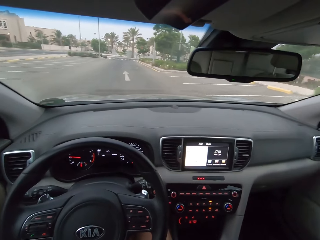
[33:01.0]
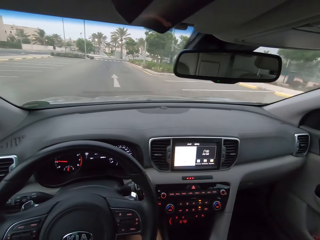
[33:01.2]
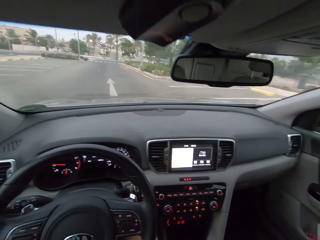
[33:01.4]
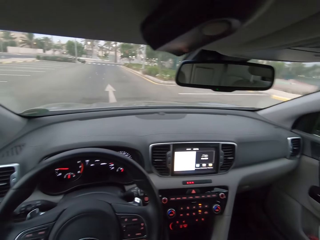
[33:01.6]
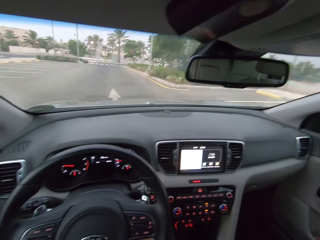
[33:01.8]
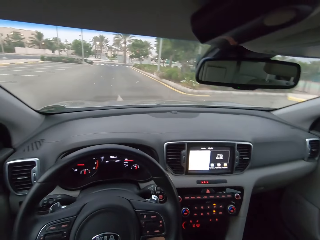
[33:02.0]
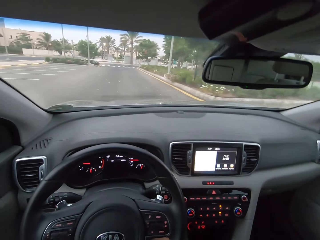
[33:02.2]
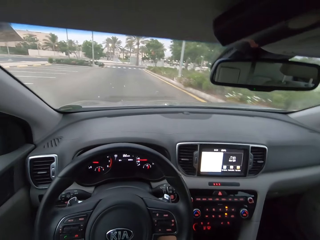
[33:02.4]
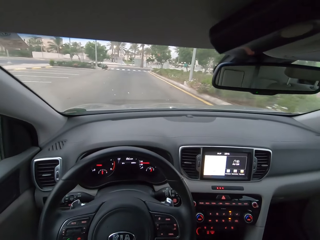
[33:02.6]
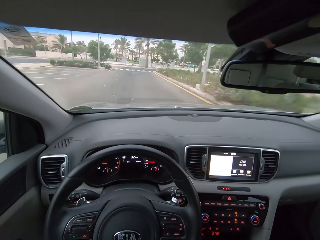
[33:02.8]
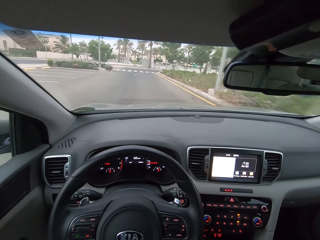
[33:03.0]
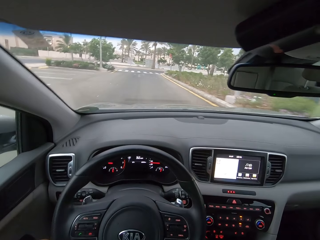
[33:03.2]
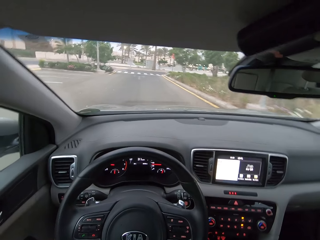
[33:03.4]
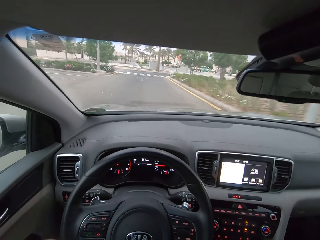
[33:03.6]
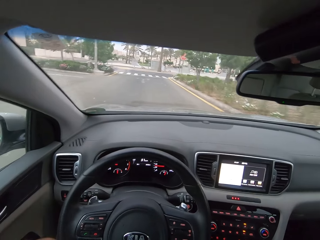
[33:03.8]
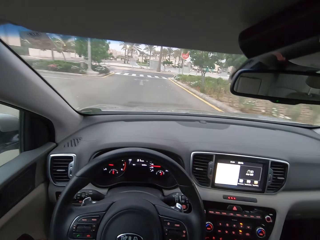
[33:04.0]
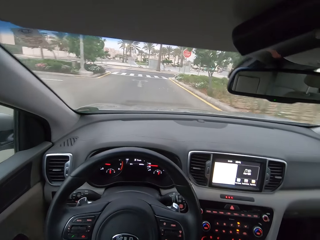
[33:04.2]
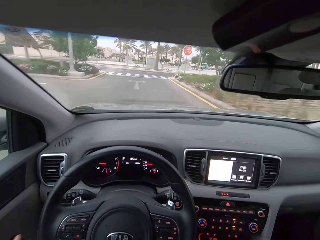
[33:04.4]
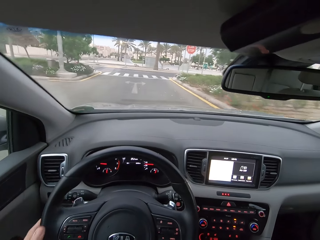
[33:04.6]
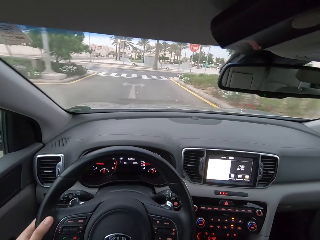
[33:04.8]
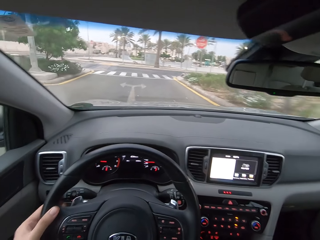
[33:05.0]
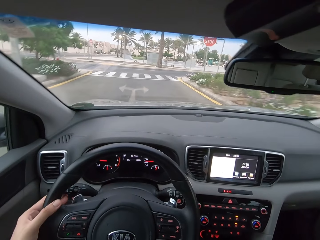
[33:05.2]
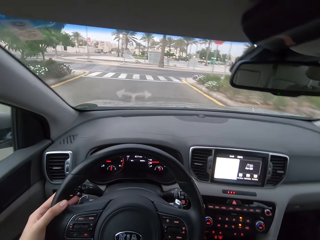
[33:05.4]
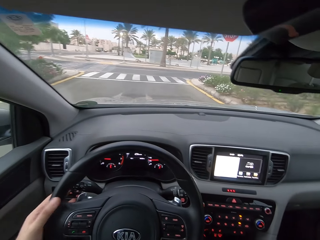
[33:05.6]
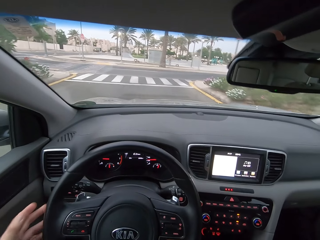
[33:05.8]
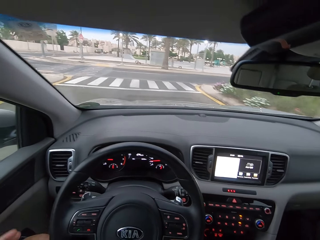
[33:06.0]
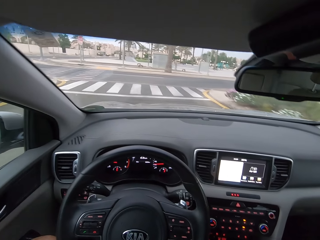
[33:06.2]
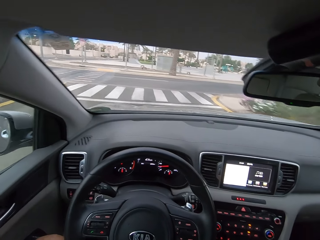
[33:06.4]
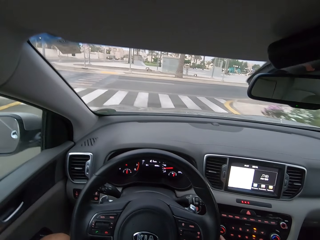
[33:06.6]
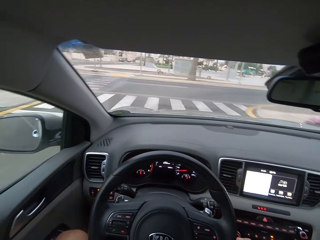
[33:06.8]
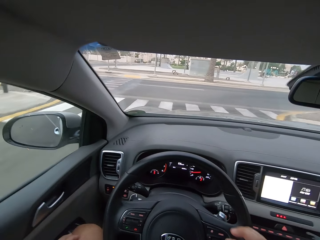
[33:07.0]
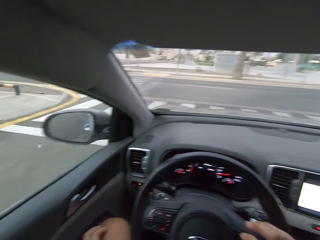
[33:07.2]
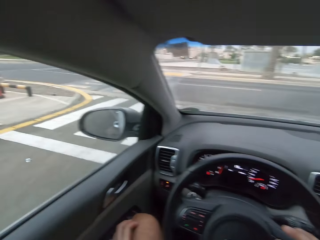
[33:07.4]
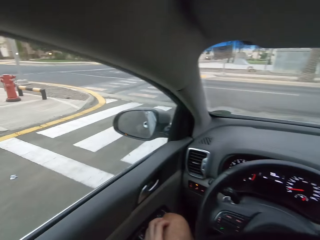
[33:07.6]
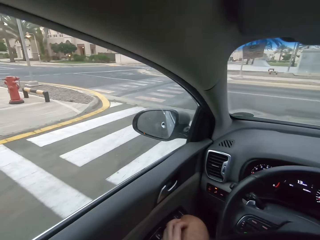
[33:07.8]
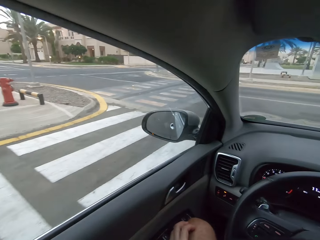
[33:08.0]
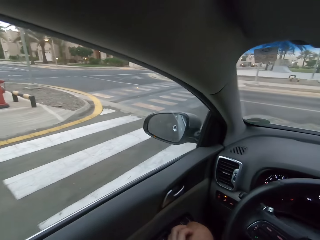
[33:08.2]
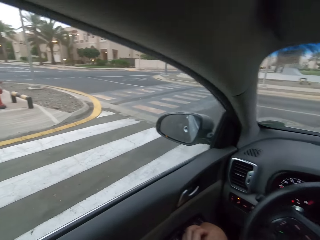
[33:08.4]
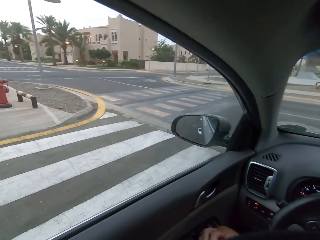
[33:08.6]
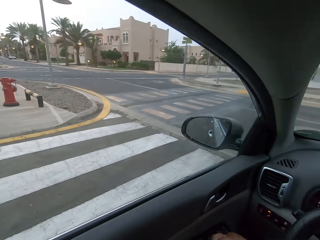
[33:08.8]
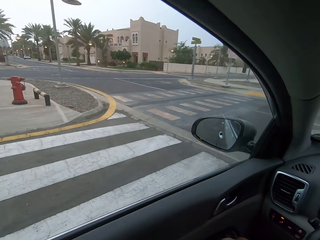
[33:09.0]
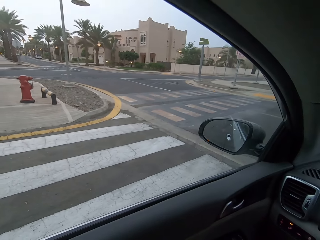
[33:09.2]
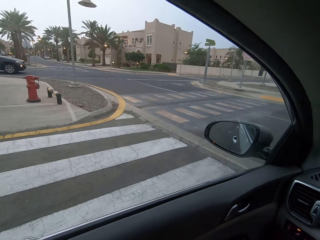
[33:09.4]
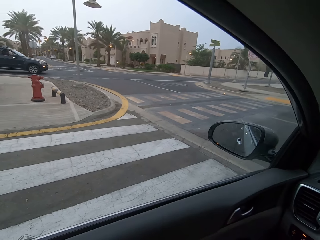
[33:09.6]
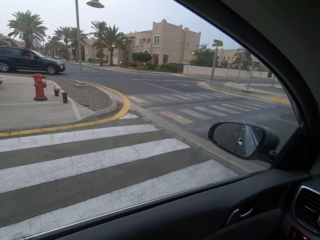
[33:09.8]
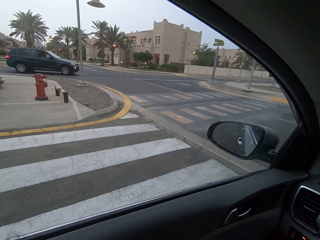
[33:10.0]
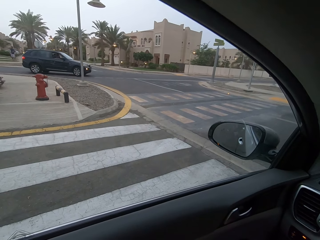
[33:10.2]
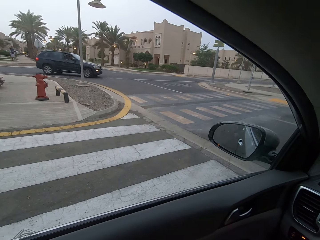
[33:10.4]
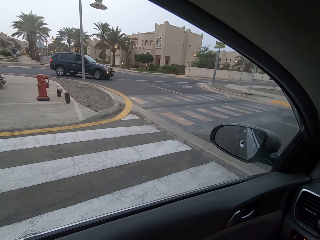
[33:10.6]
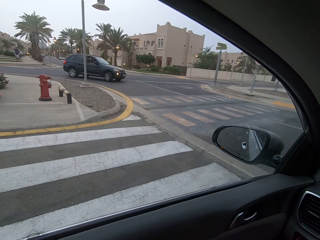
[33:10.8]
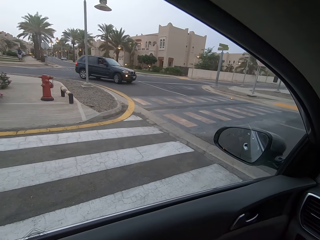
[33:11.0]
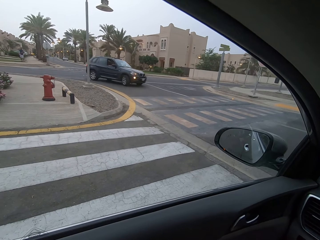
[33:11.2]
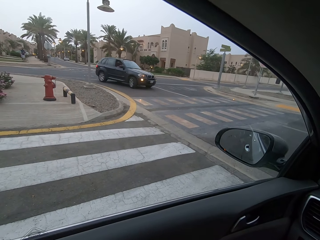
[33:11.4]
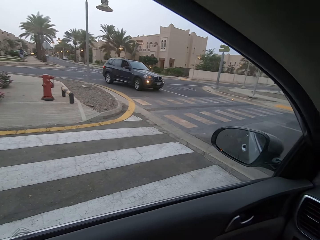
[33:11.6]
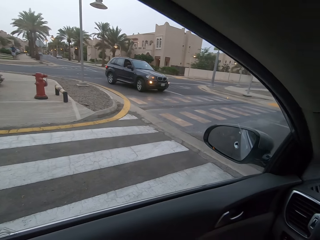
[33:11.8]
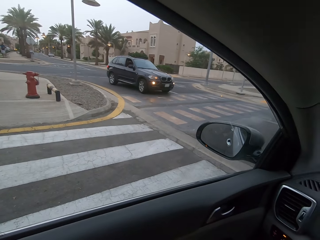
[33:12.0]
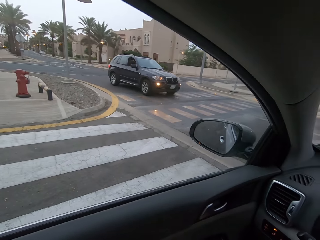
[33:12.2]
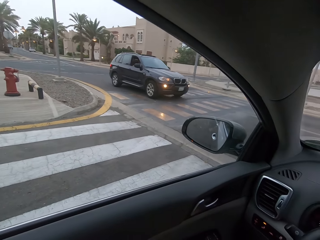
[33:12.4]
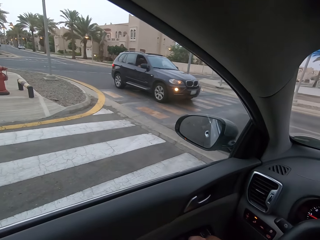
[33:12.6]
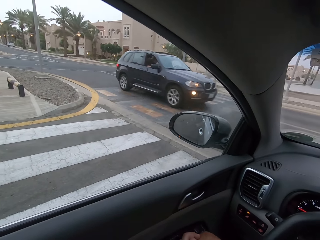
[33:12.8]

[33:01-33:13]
The camera wearer drives. They look around the parking lot. They stop at a junction. They look left.

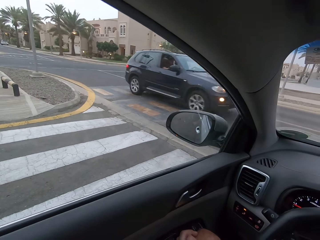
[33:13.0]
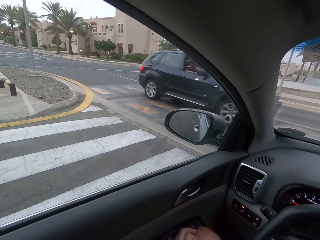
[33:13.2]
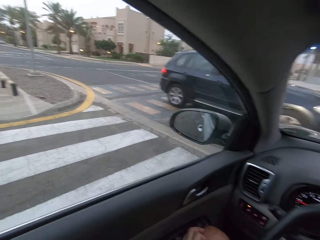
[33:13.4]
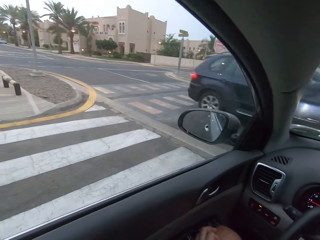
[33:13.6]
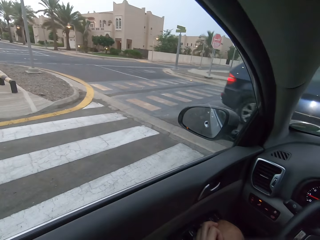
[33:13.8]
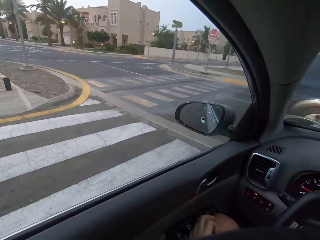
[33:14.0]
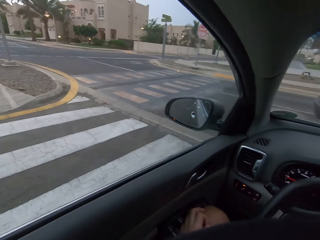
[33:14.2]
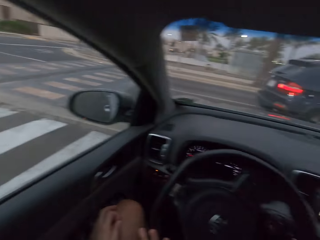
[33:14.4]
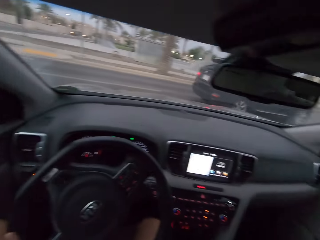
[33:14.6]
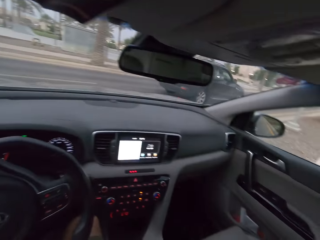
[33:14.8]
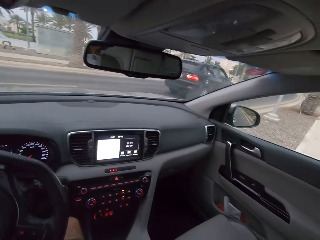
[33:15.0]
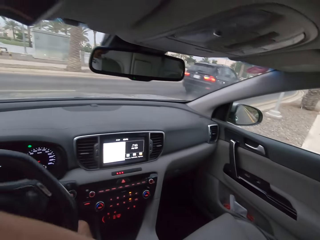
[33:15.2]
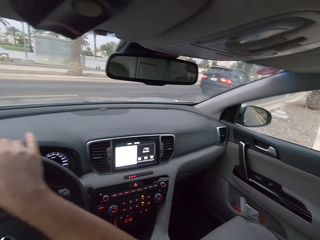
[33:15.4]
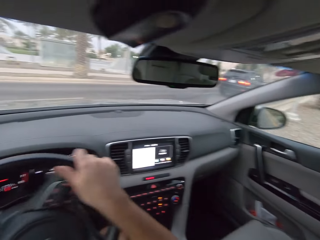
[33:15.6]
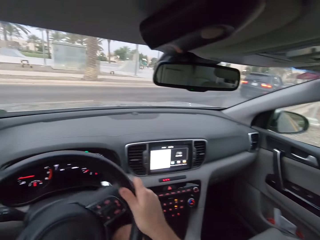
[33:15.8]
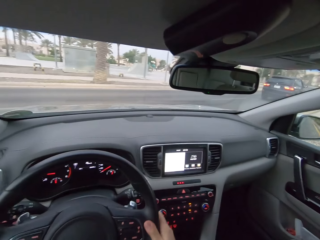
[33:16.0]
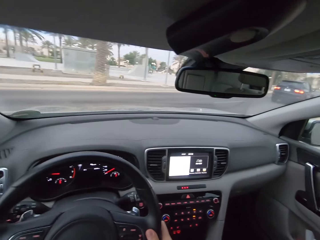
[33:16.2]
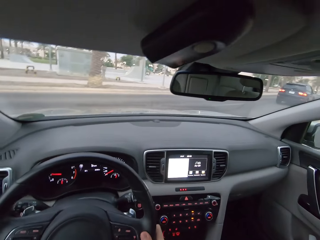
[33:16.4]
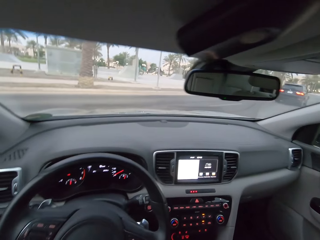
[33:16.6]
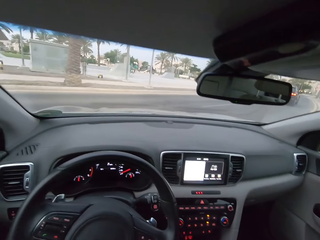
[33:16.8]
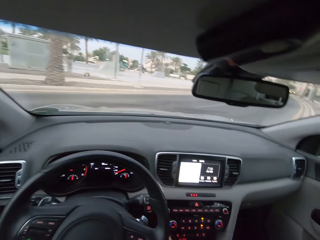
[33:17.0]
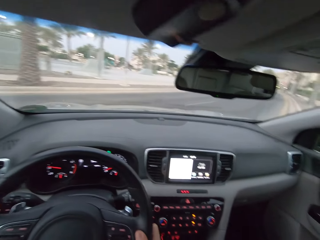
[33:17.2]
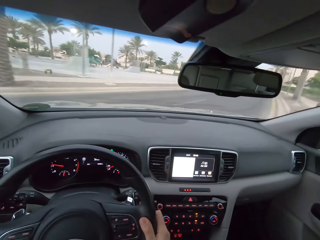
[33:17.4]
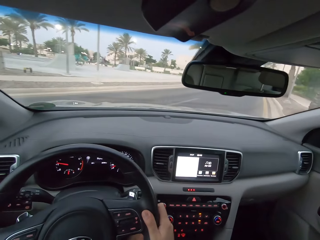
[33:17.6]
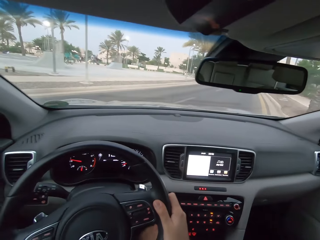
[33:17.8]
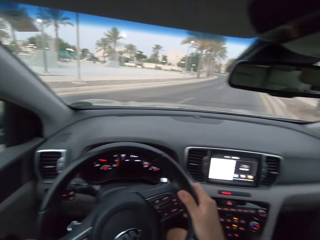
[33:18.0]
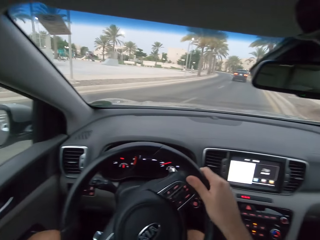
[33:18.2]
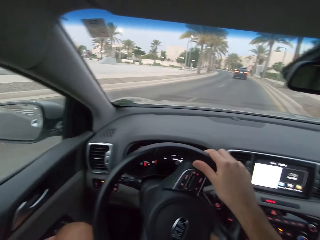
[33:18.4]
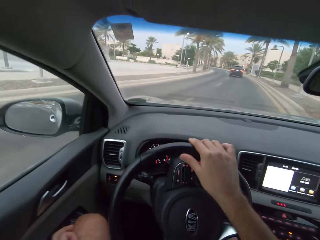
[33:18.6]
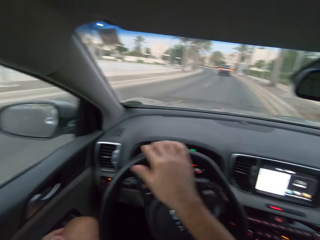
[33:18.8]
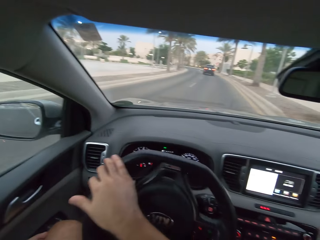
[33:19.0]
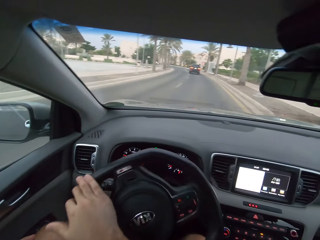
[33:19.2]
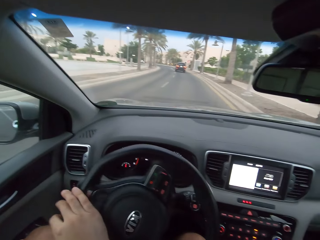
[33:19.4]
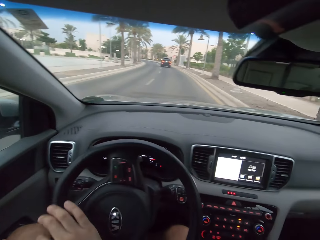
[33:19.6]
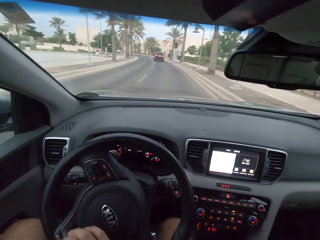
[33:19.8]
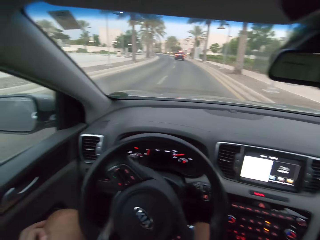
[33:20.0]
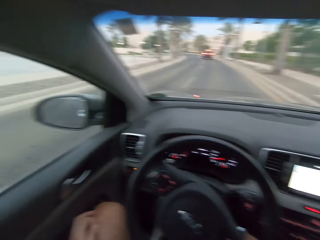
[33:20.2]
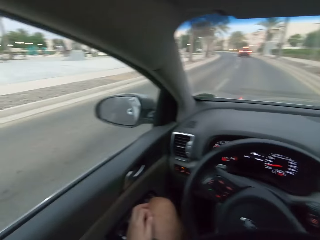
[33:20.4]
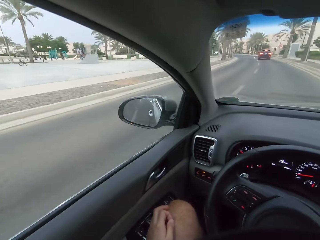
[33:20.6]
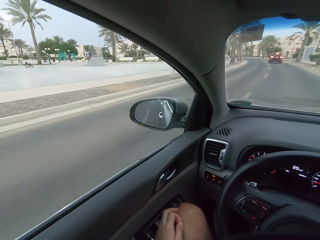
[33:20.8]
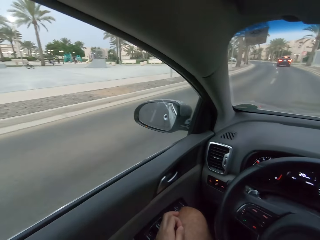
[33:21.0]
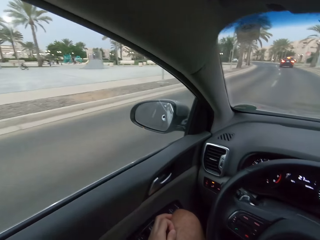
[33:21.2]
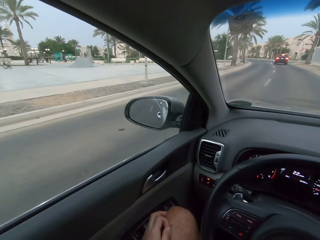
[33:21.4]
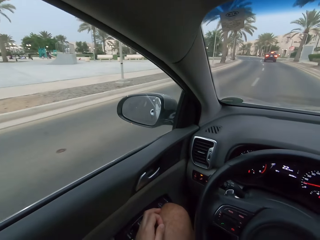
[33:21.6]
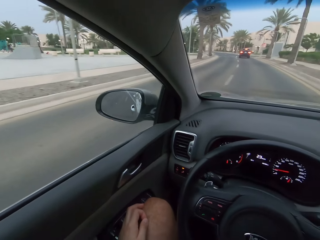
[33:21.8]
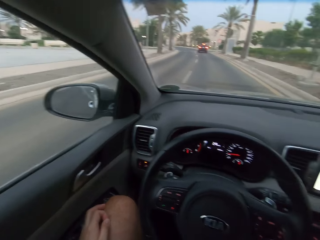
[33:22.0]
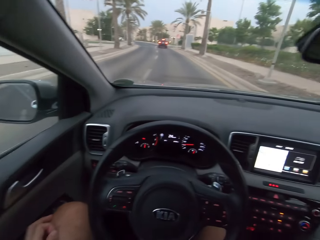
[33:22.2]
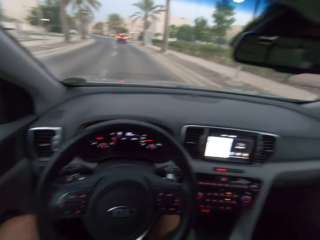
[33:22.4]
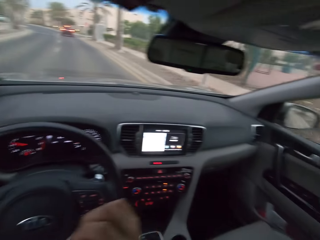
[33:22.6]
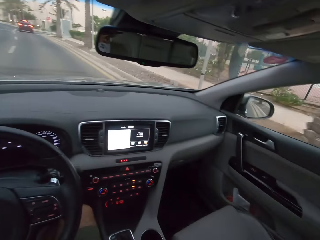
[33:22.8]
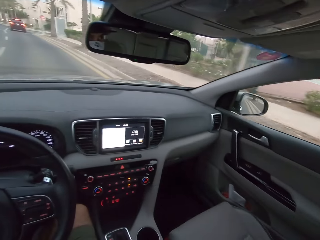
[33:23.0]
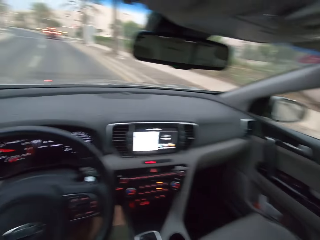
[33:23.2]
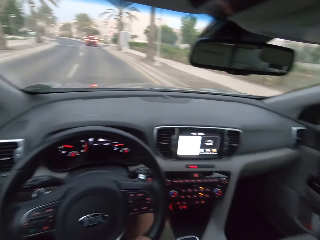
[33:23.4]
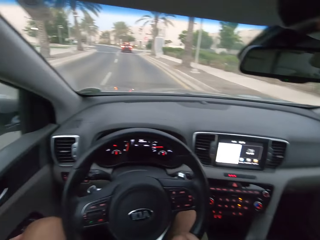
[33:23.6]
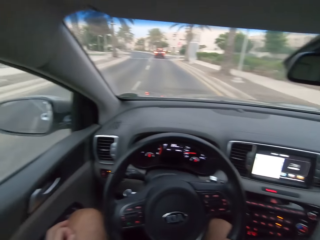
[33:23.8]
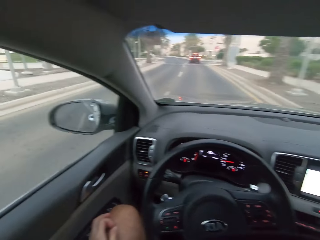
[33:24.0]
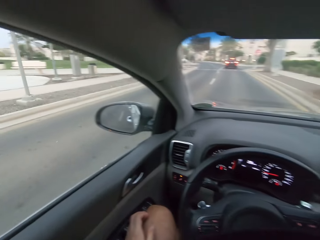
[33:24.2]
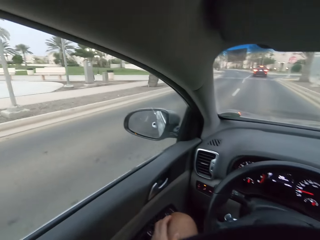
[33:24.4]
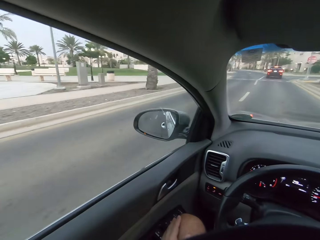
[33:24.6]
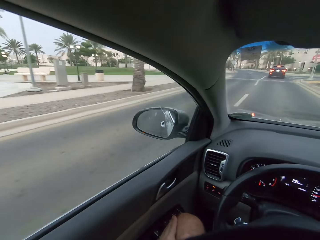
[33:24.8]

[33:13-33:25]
The camera wearer looks right. They rotate the steering to the right. They drive the car on a road. They turn right. They rotate the steering to the left. They look around the road. They drive the car on the road.
